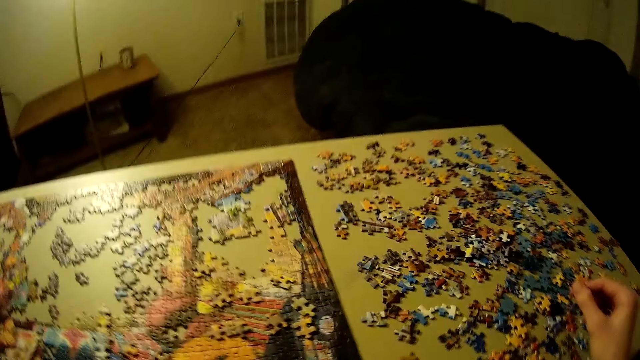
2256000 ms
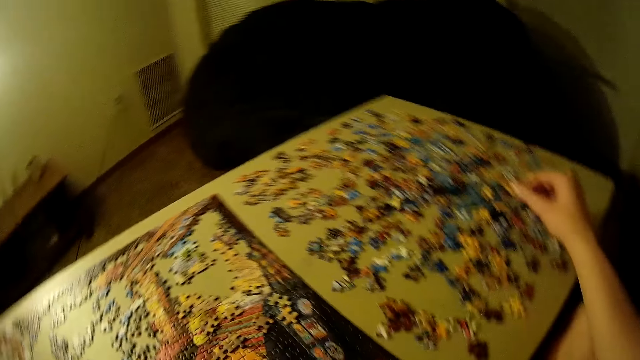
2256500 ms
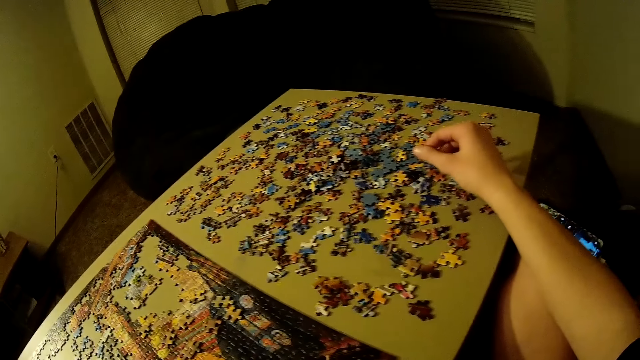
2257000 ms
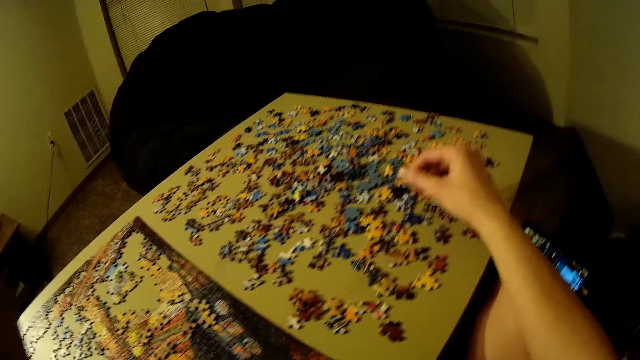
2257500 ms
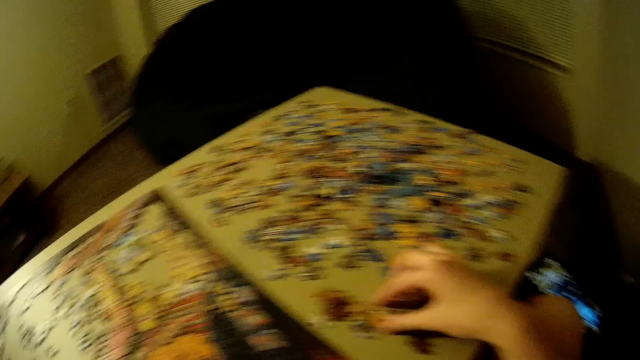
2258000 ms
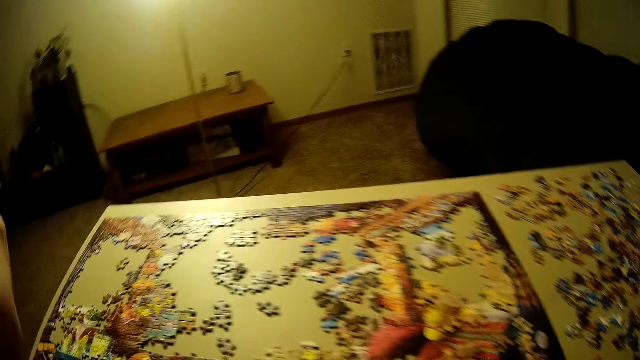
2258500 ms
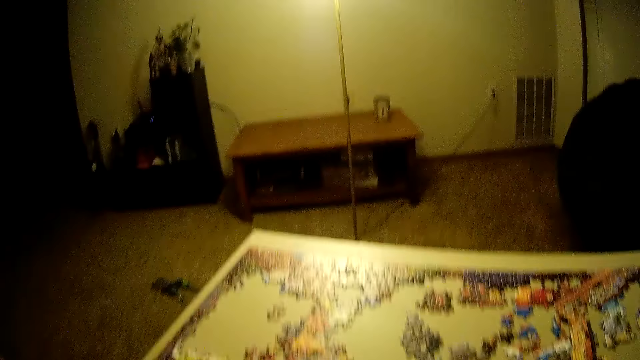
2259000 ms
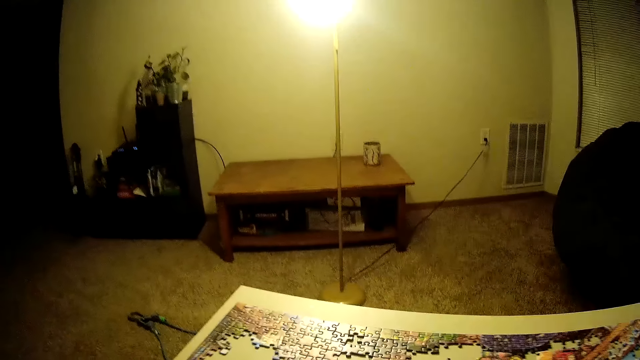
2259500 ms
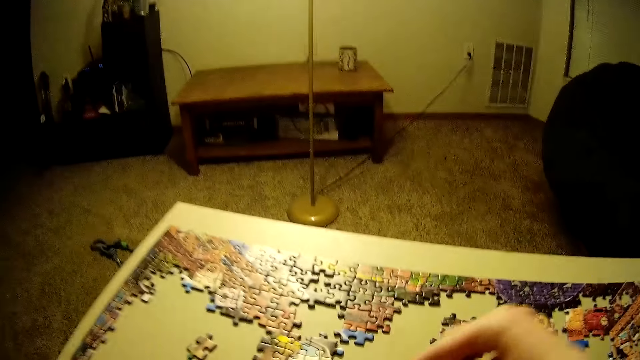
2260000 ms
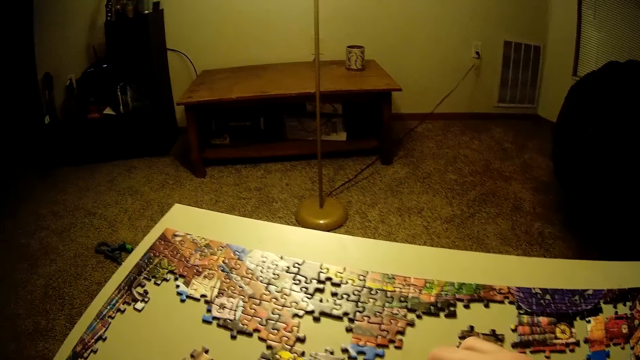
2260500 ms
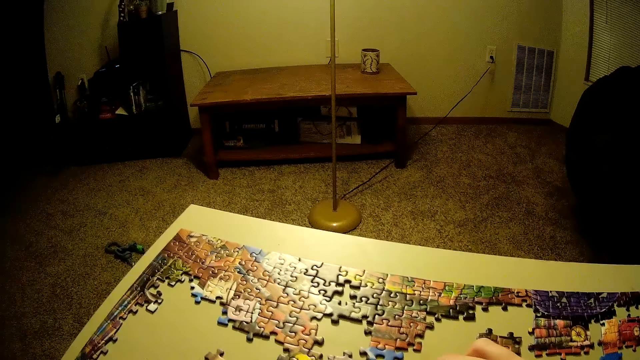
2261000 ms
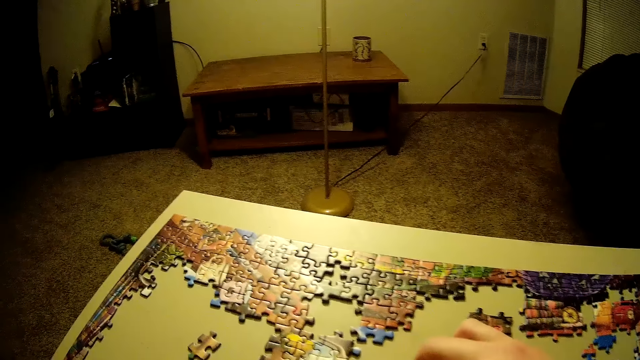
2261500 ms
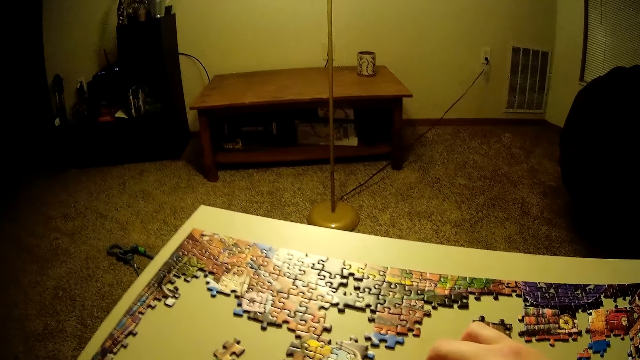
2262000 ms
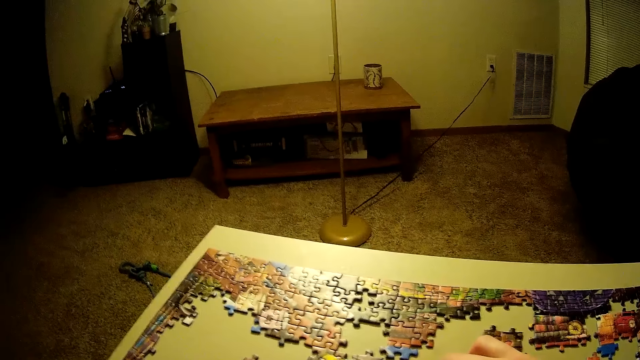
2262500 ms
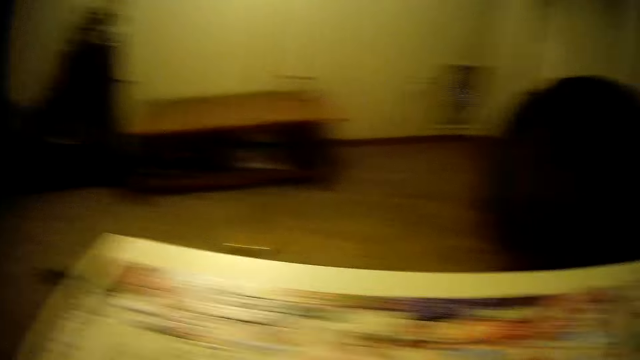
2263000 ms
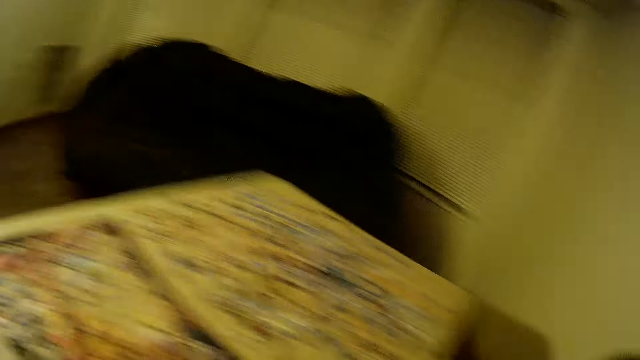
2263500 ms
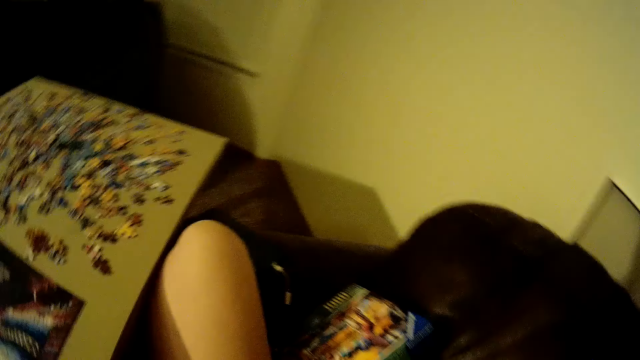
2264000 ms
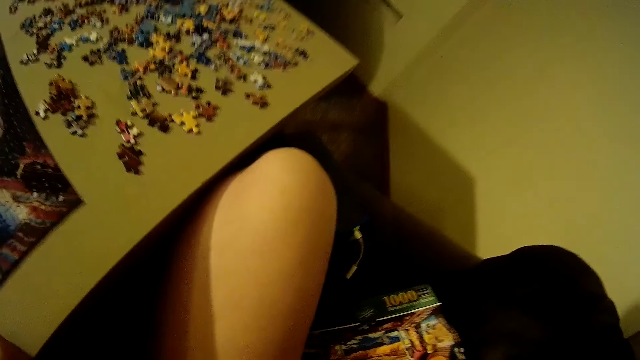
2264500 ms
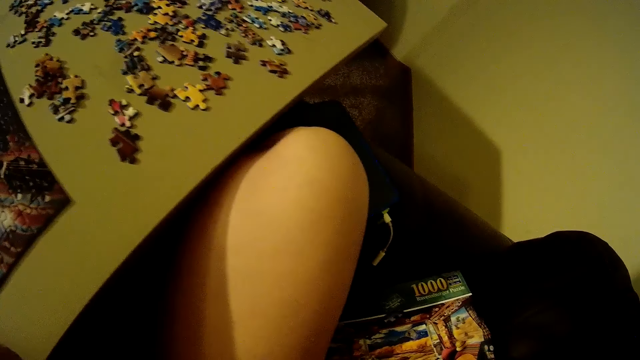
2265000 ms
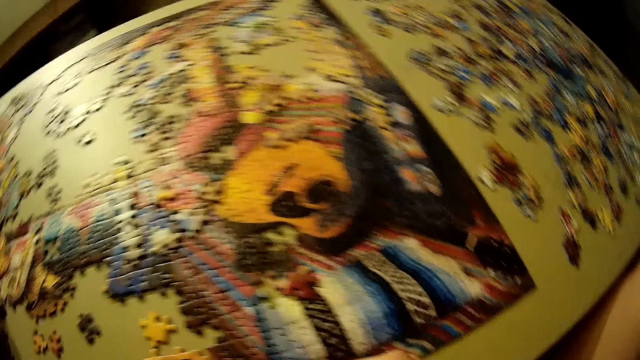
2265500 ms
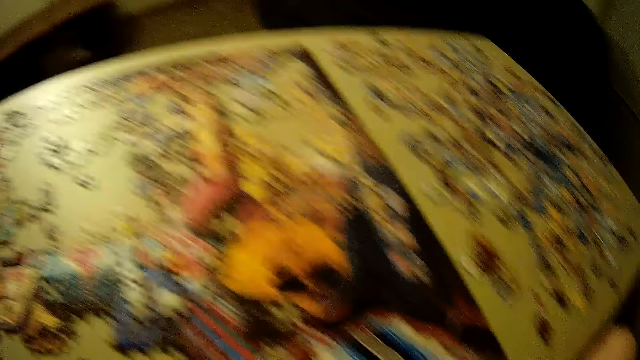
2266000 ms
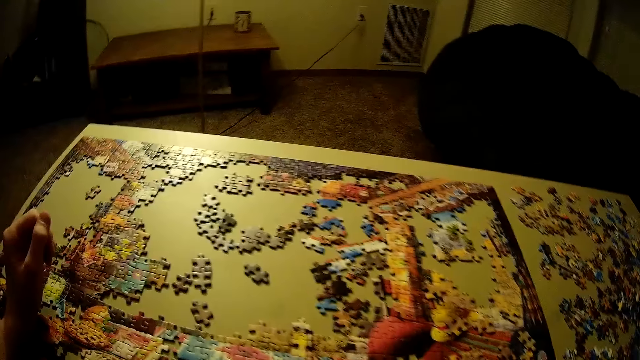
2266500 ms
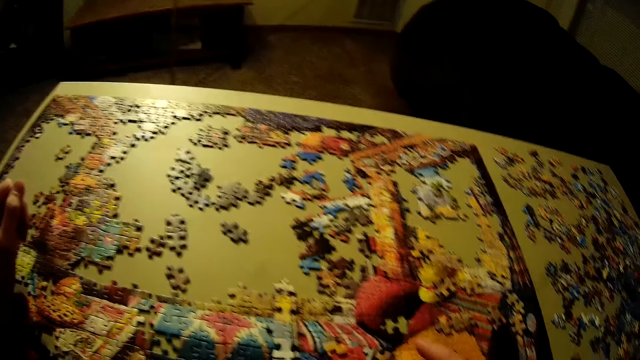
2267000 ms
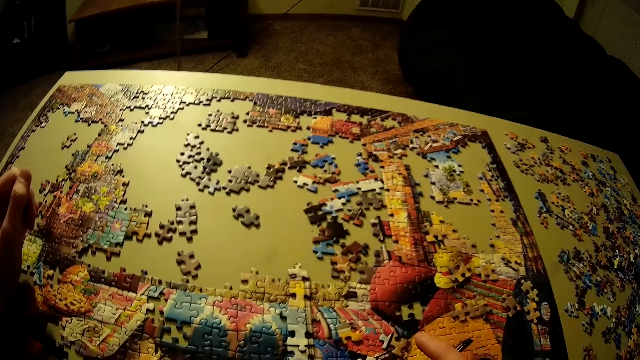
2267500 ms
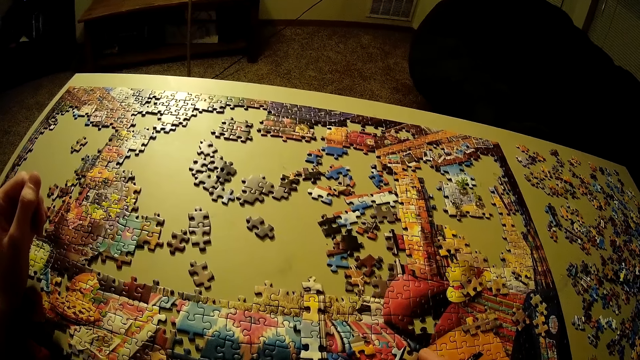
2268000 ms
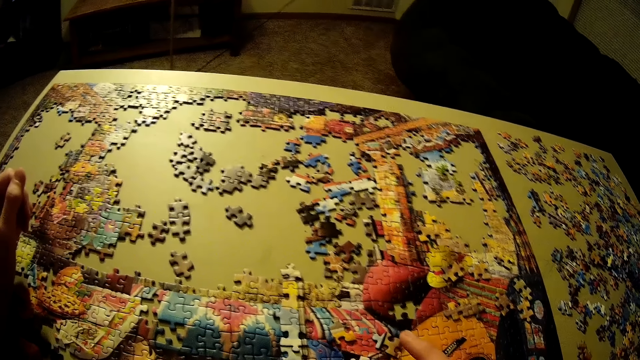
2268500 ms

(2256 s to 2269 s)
The camera wearer looks at the jigsaw puzzle board. He turns to the right. He turns to the left. He picks up another piece of puzzle on the table. He places the piece of puzzle on the table. He puts his right hand on the puzzle pattern. He turns to the right again. He looks at the box of puzzle on the couch. He refers from the reference book. He turns to the jigsaw puzzle. He turns to the left.

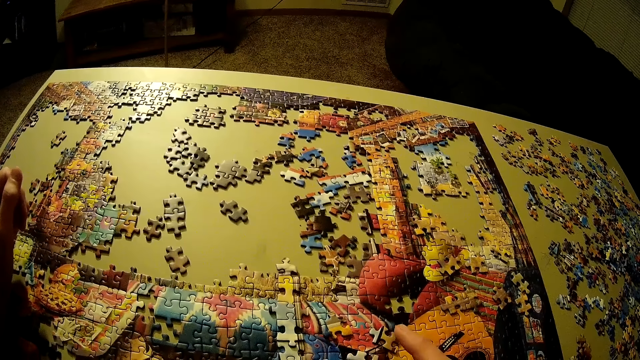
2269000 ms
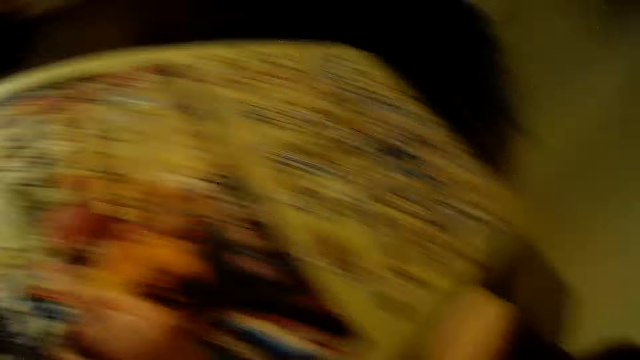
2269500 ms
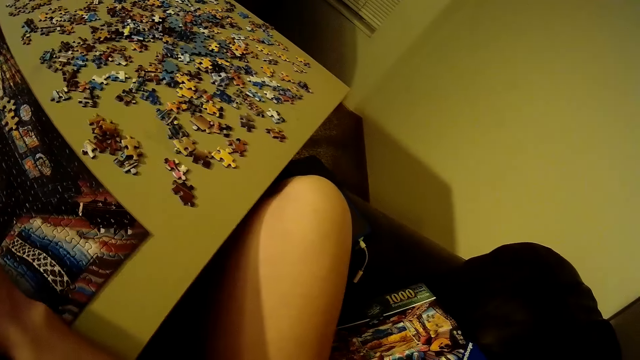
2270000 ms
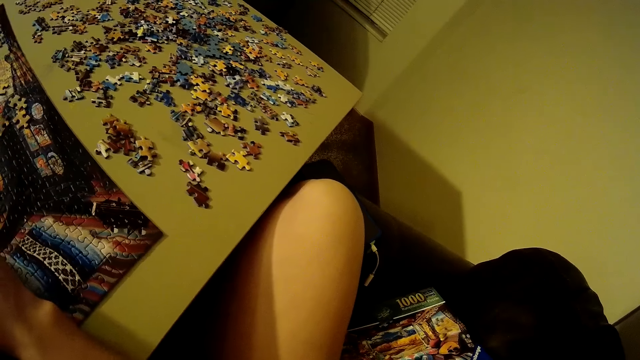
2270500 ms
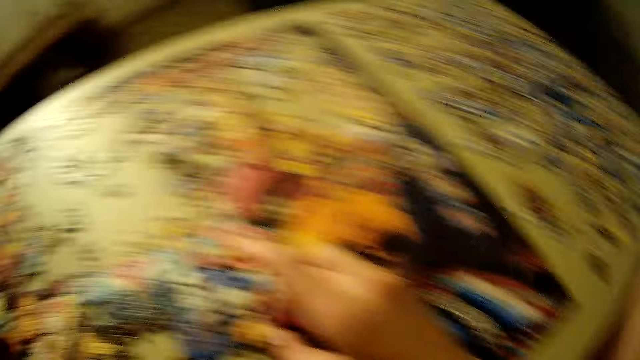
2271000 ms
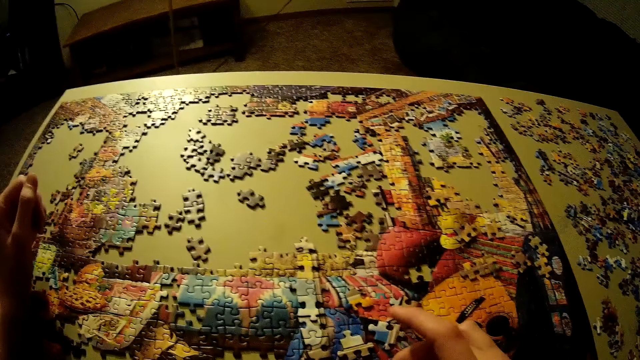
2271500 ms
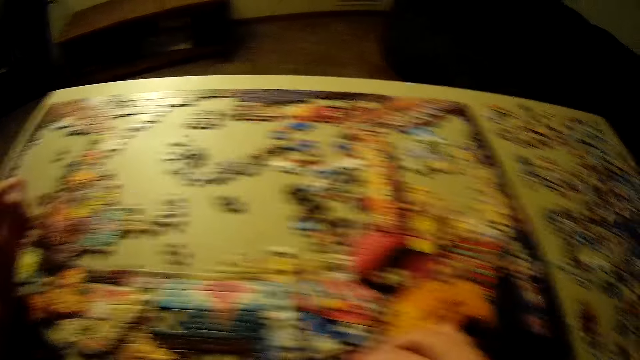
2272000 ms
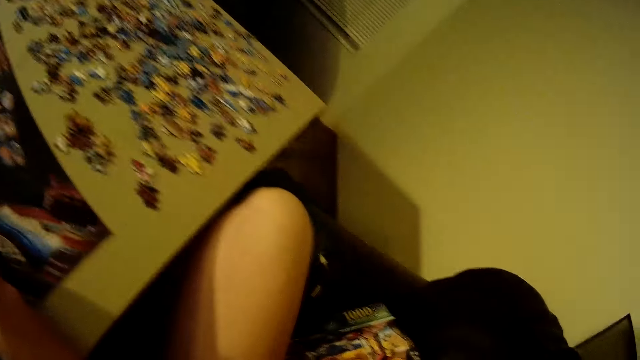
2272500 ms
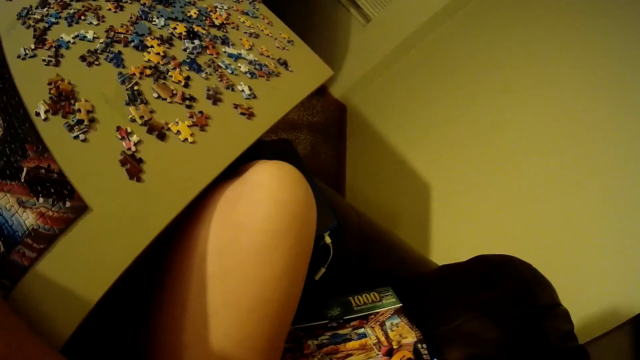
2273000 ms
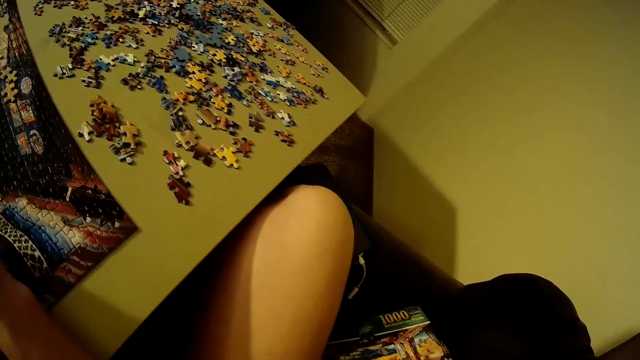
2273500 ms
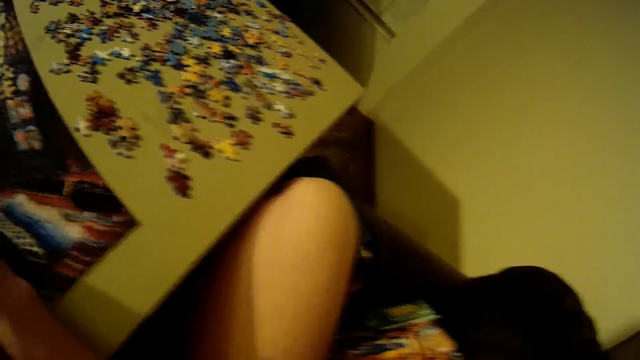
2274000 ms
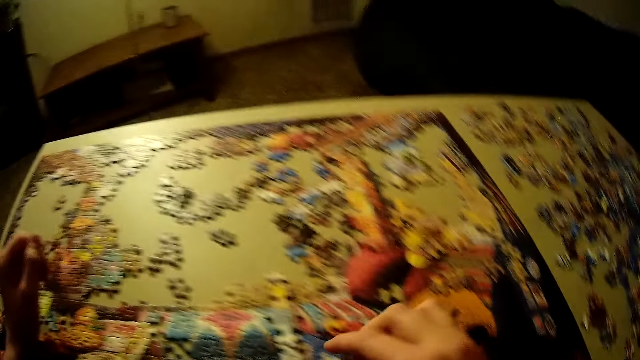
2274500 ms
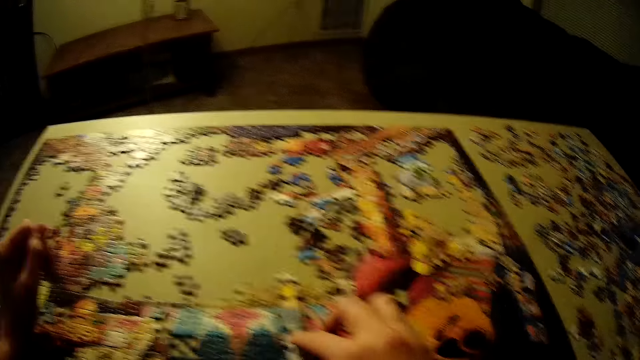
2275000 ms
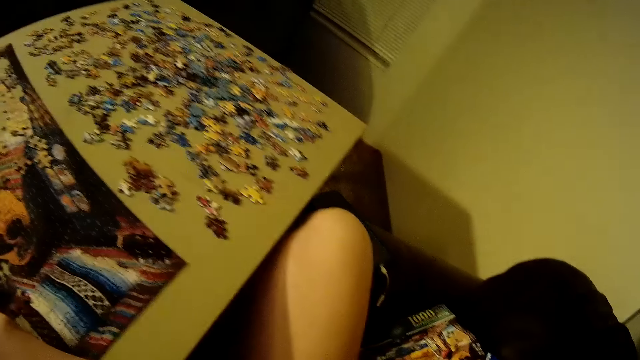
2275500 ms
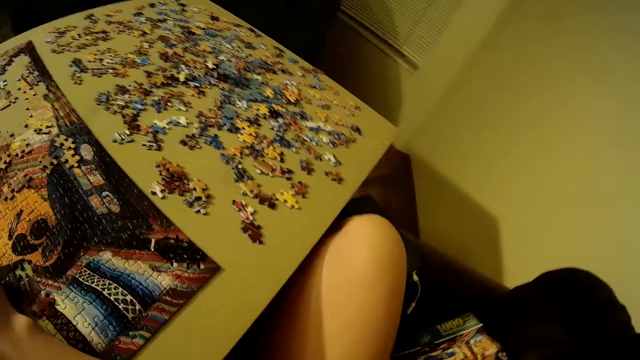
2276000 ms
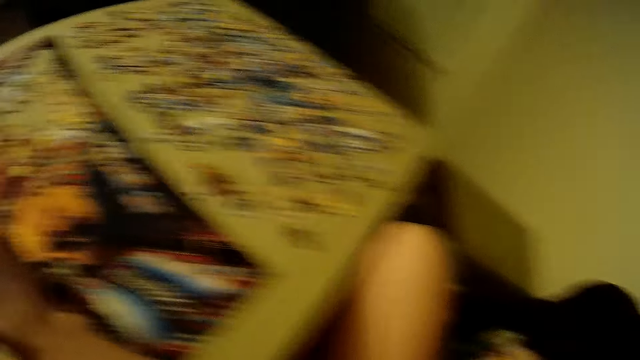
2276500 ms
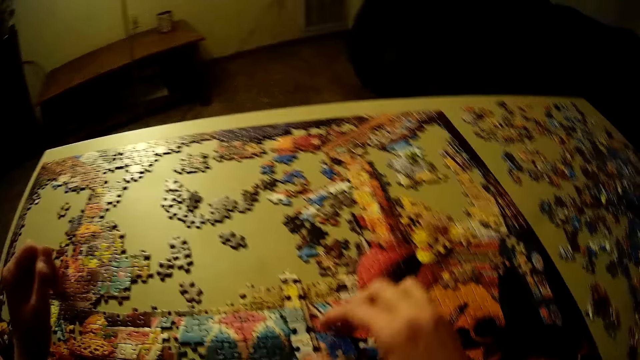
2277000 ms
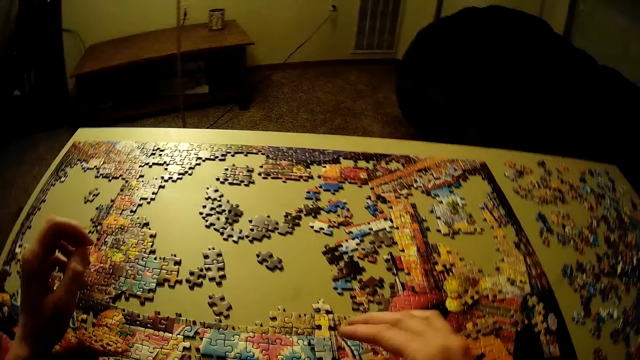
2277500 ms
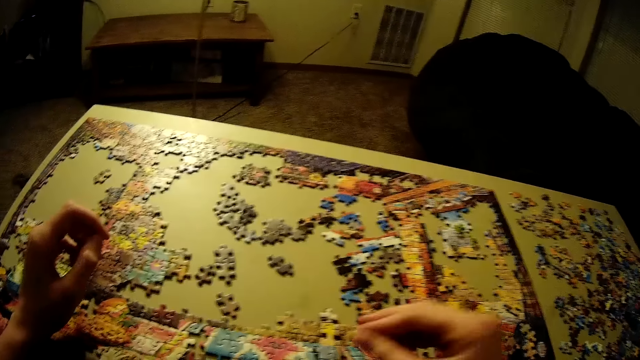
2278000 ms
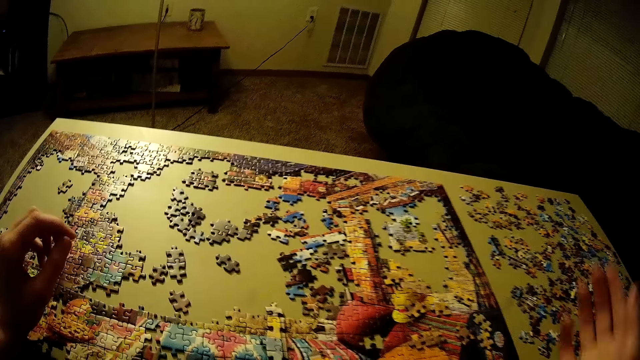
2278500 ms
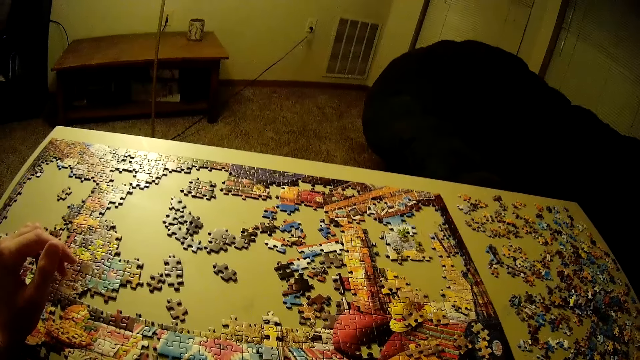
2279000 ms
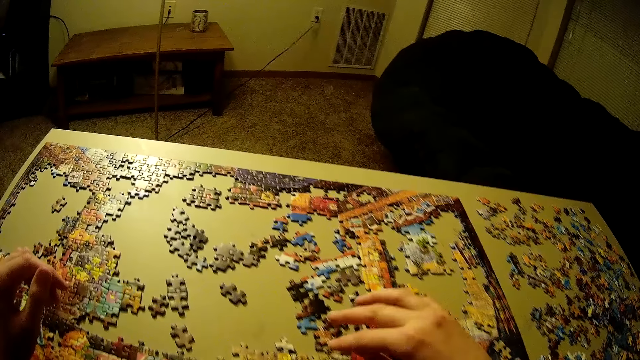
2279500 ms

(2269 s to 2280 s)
The camera wearer looks at the jigsaw puzzle. He refers from the reference book. He turns to the jigsaw puzzle. He refers from the reference book again. He turns to the jigsaw puzzle. He adjusts the pieces of puzzle on the table. He looks at the jigsaw puzzle. He puts his right hand on the puzzle pattern. He lifts his right hand.
